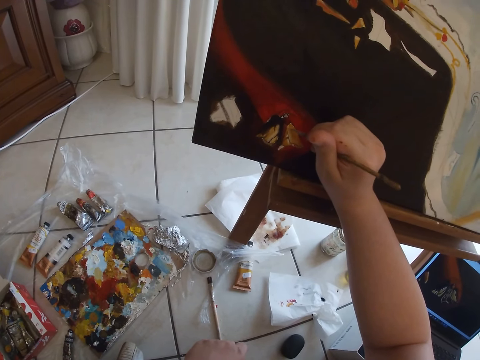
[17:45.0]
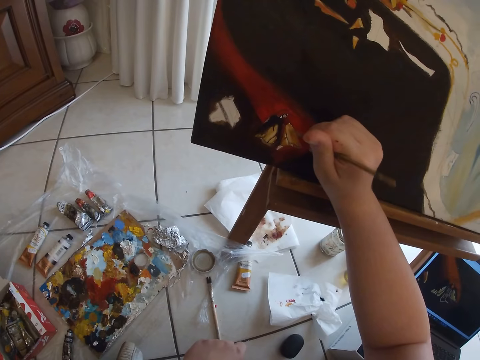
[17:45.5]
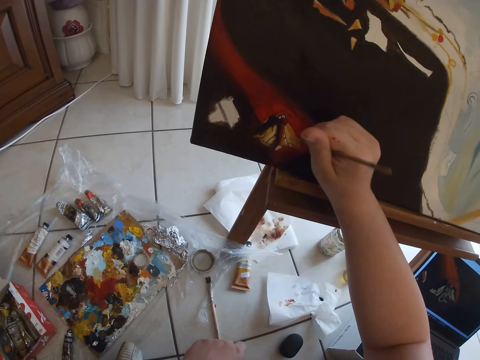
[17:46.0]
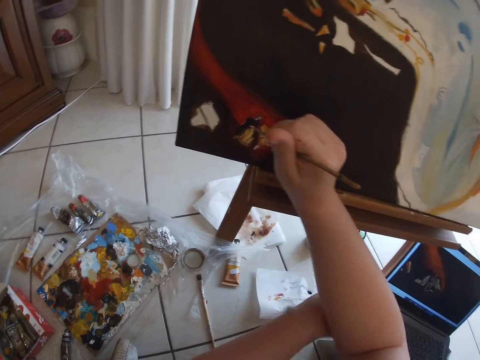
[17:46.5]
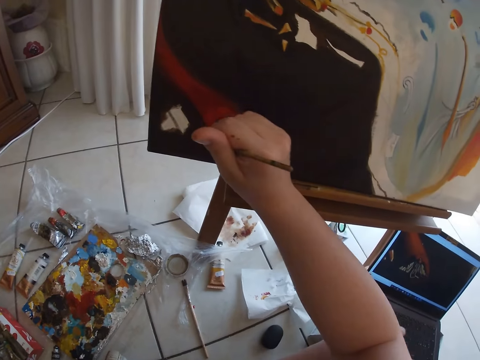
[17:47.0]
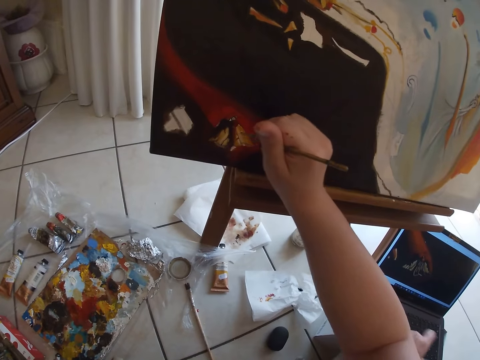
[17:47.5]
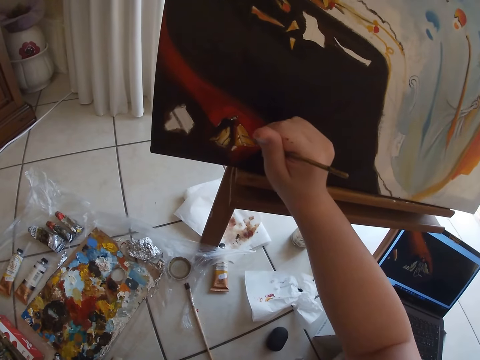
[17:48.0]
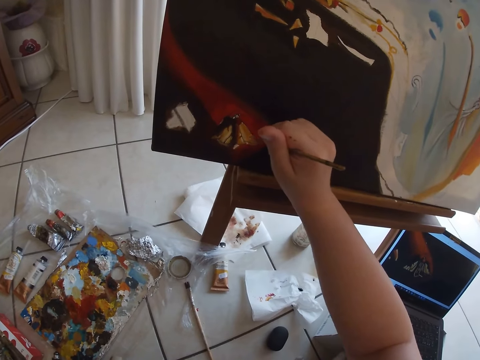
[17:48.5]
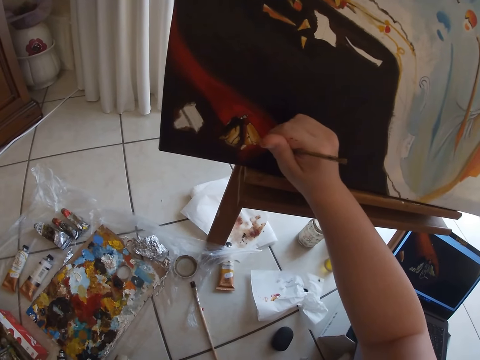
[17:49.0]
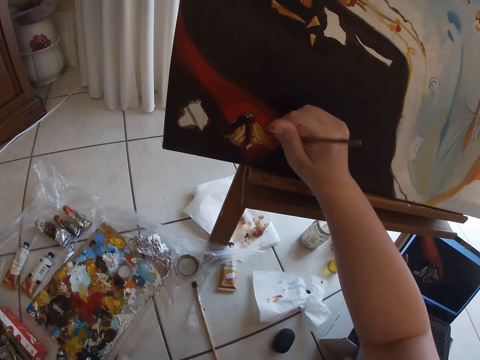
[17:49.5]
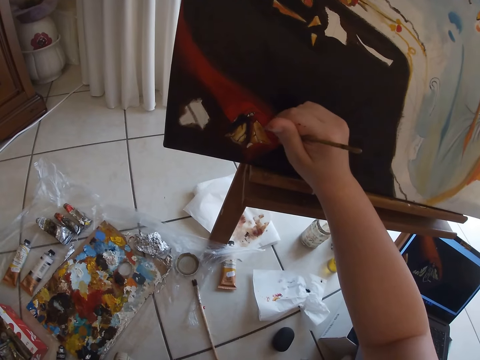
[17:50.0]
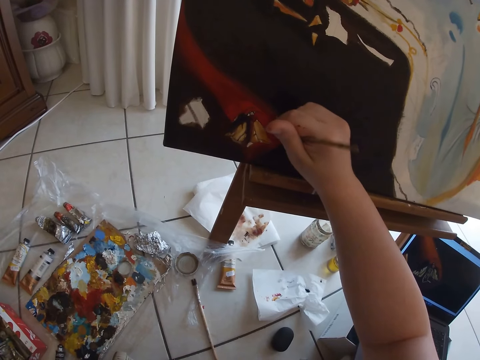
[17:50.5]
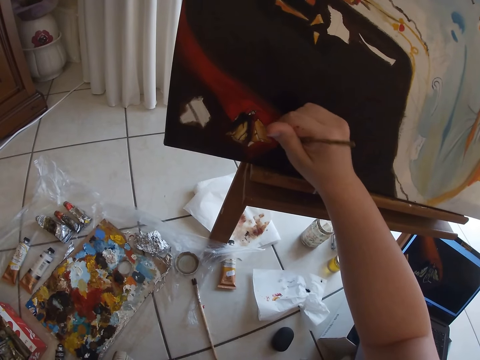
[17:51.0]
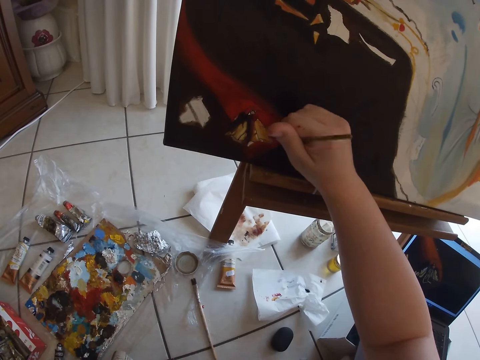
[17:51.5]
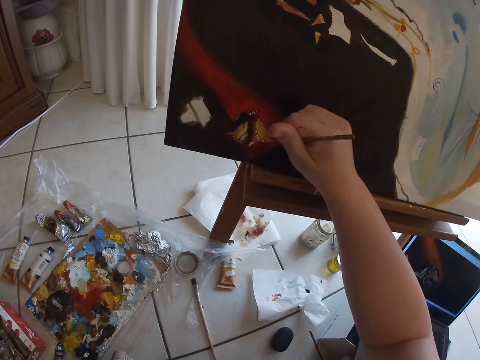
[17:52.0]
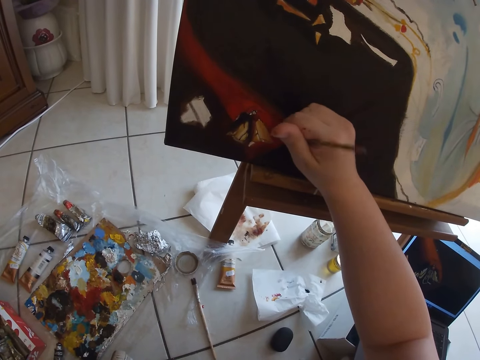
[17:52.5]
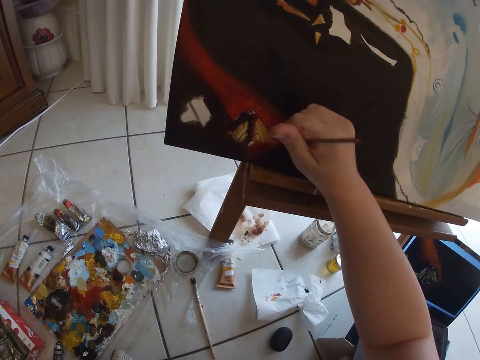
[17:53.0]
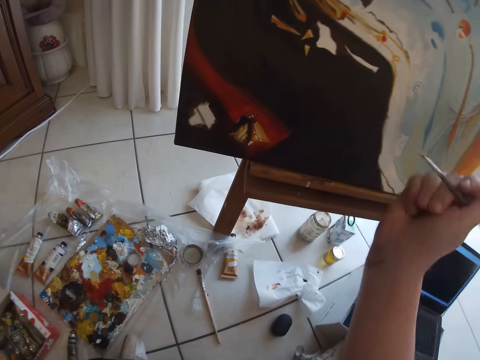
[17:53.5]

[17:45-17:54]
The camera wearer holds an elbow. She operates the laptop. She scratches her right hand with her left hand. She strokes the canvas.

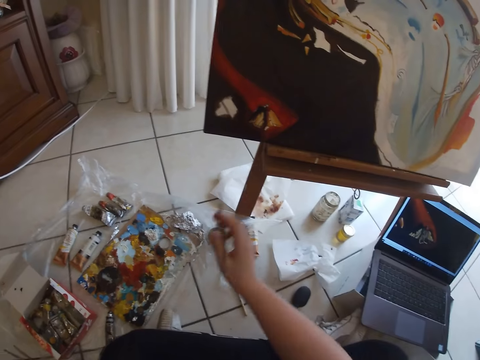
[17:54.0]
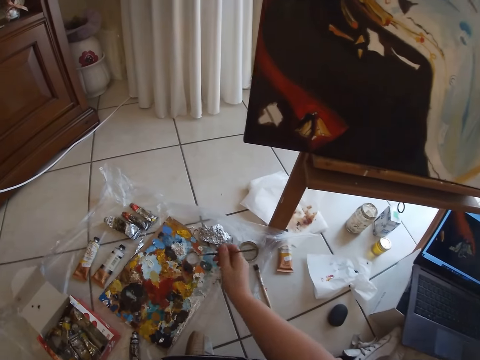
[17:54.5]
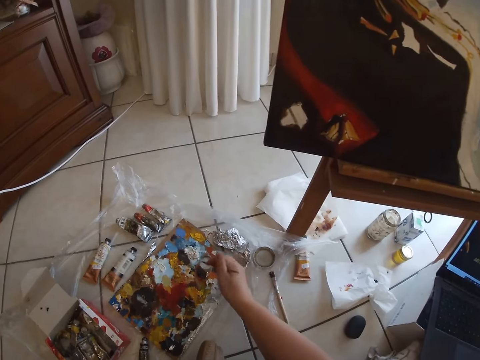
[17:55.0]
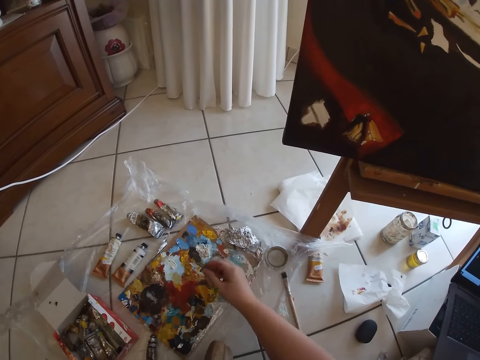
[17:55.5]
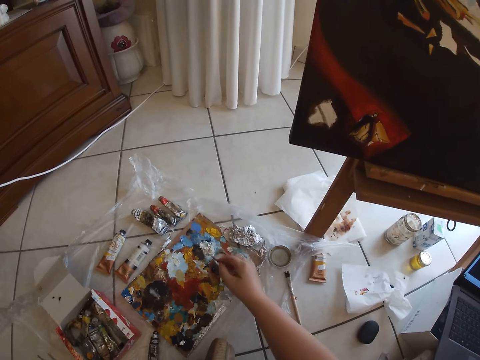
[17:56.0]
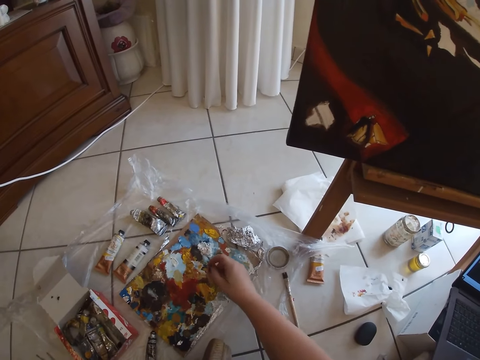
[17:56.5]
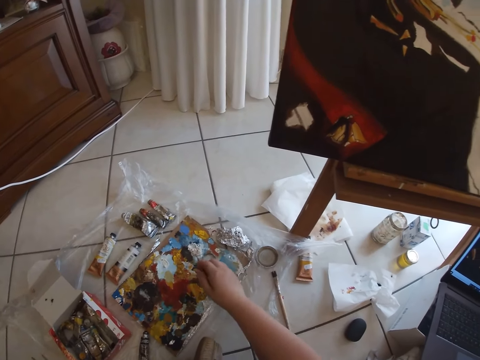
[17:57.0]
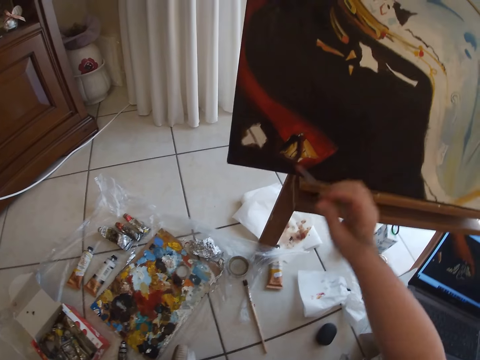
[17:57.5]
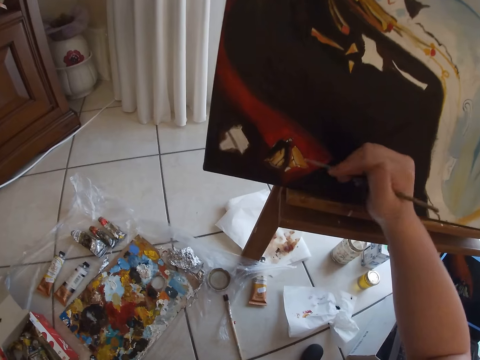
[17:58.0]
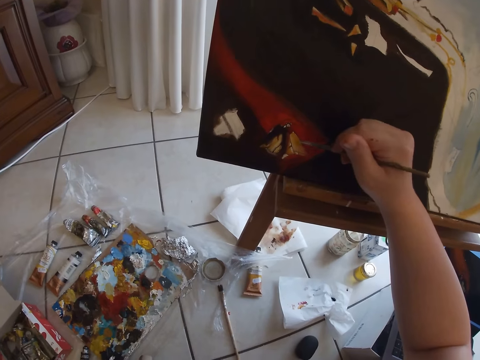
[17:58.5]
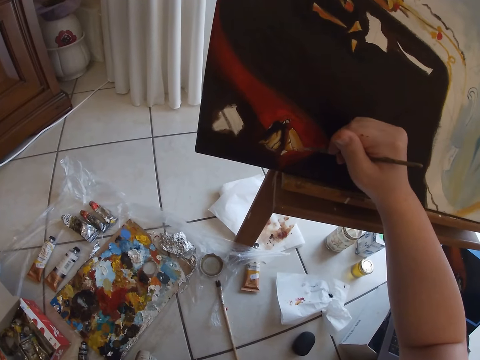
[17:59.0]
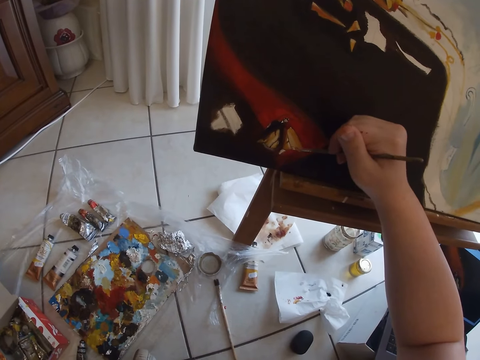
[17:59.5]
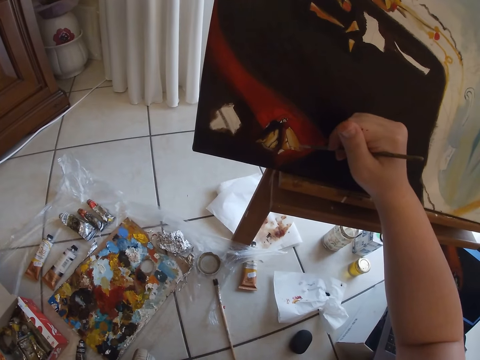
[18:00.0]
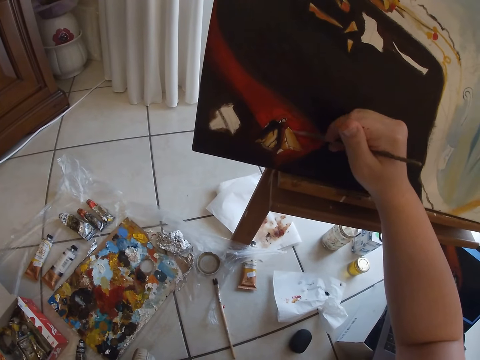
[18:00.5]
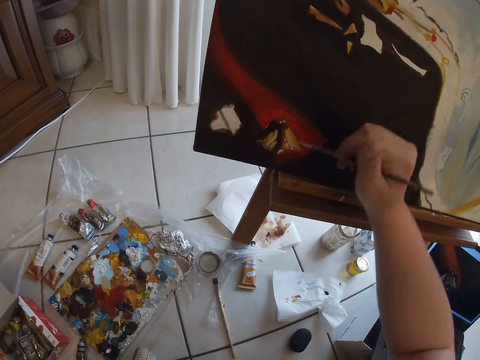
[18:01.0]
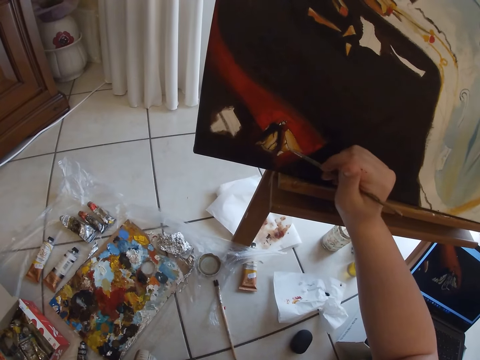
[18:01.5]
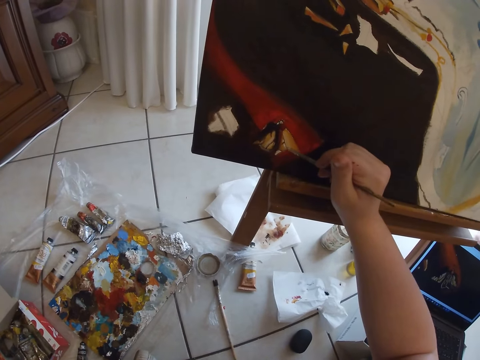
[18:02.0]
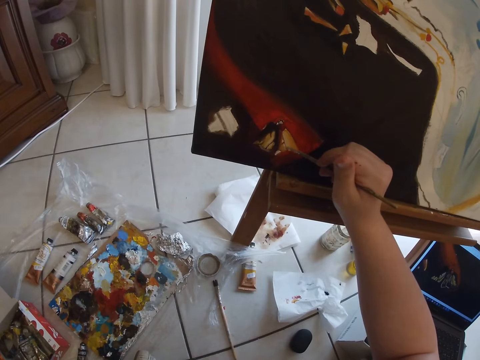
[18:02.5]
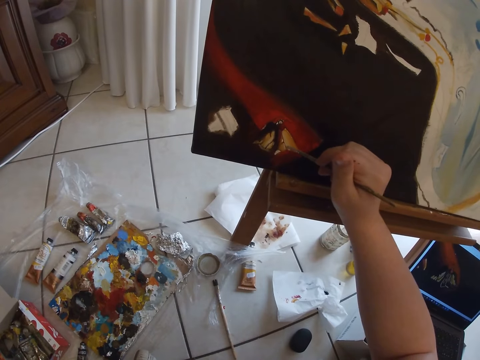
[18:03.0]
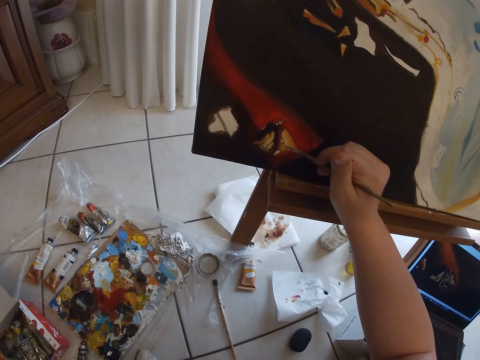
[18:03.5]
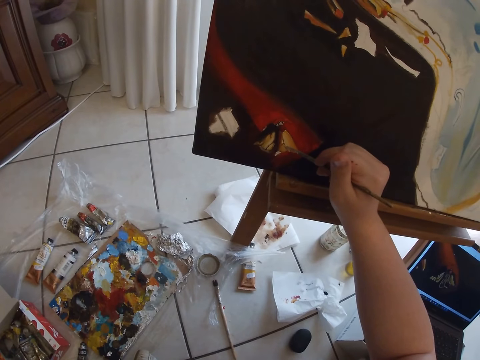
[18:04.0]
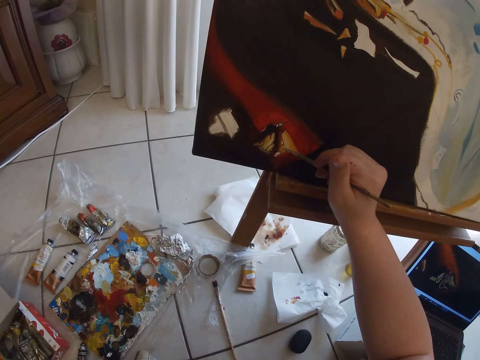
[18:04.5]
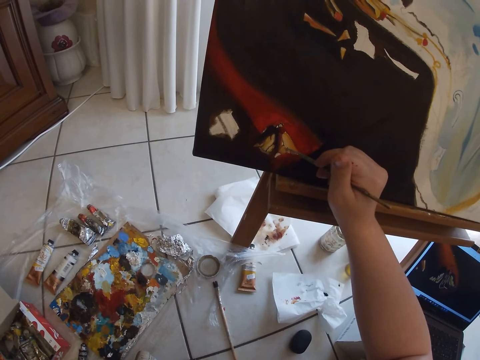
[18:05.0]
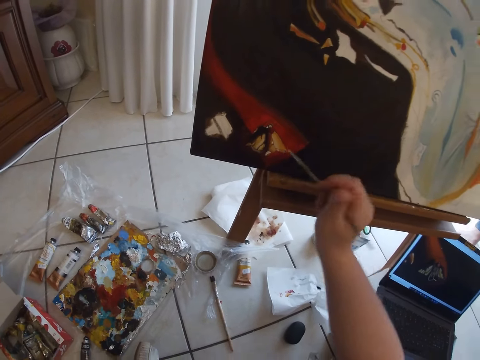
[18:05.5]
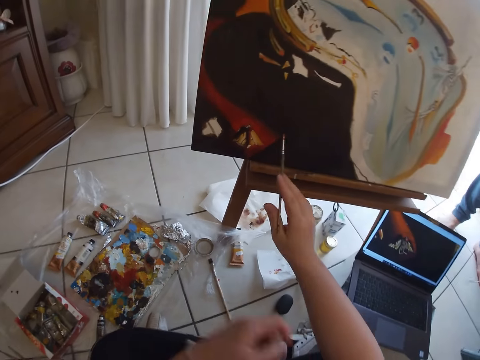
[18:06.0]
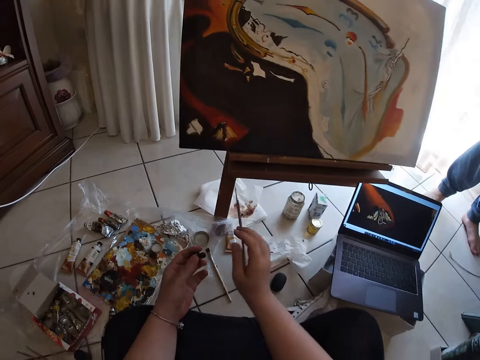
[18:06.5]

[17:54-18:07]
The camera wearer dabs at some paint on the palette on the floor with the paintbrush in her right hand. She paints on the canvas with the paintbrush in her right hand. A person walks past the camera wearer.

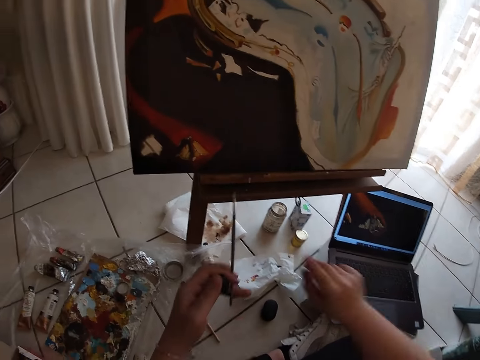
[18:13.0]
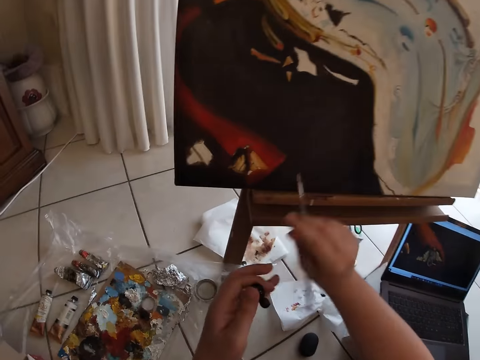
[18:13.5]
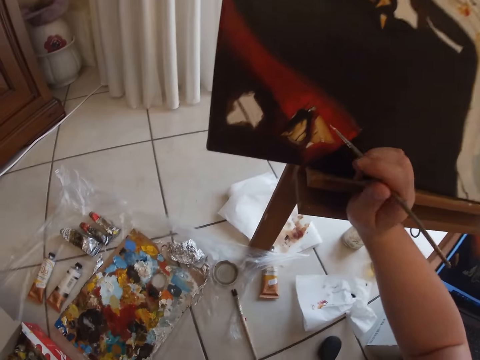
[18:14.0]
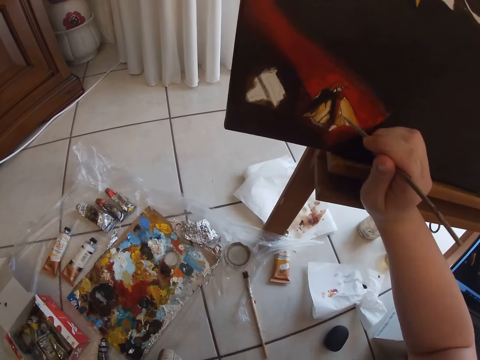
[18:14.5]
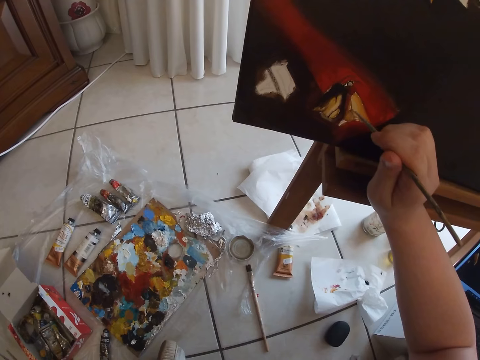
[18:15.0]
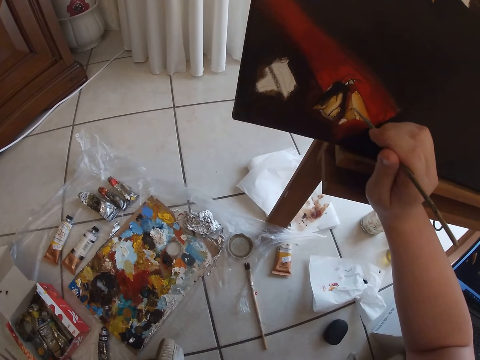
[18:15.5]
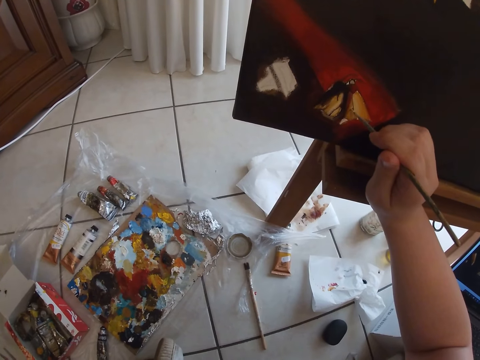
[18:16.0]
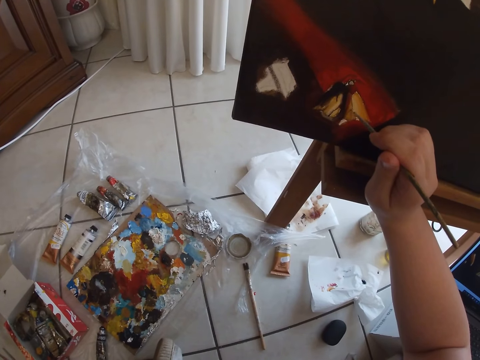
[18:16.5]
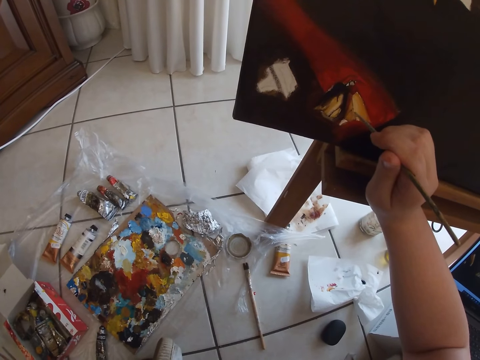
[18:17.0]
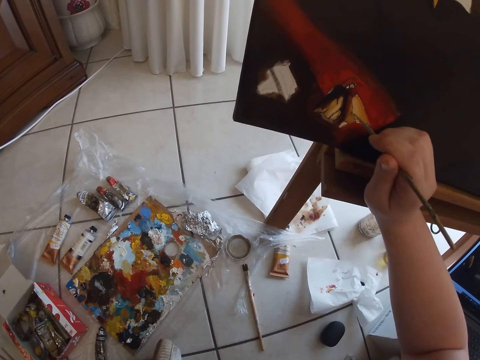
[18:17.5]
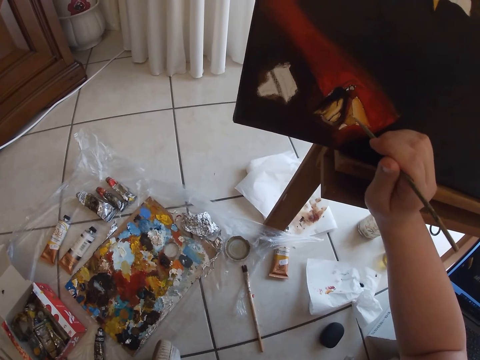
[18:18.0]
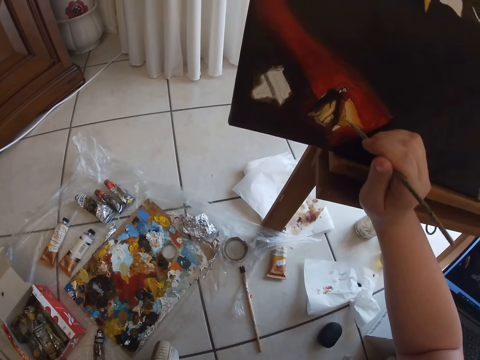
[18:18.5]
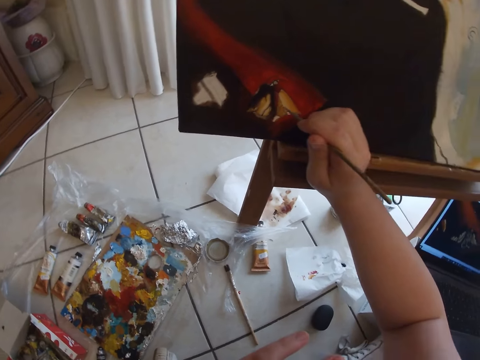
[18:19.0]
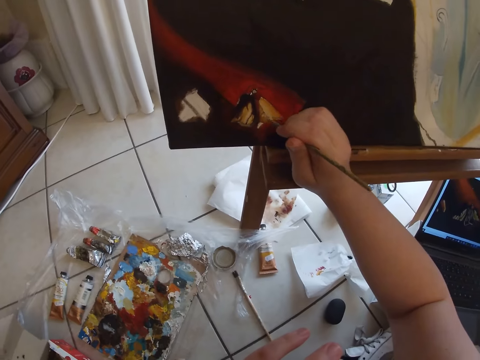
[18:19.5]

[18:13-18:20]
The camera wearer takes the paint brush from her left hand with her right hand. She paints on the canvas with the paintbrush in her right hand.
